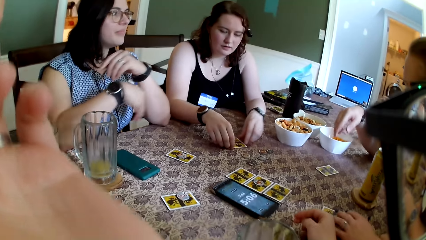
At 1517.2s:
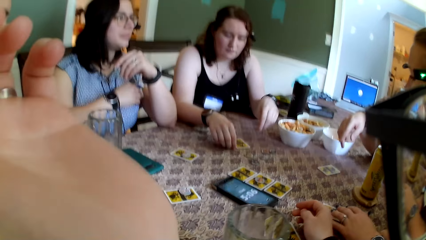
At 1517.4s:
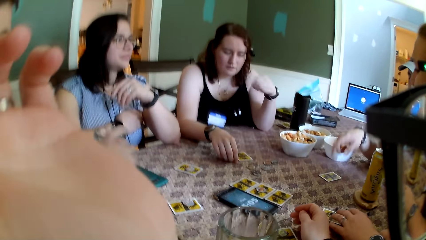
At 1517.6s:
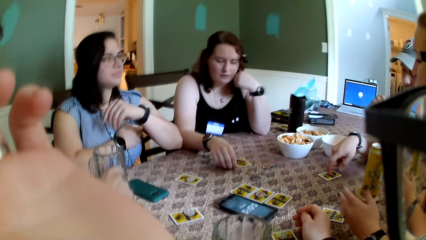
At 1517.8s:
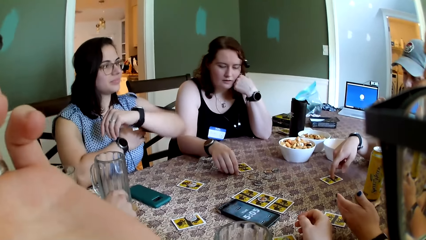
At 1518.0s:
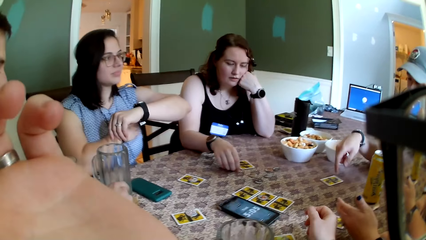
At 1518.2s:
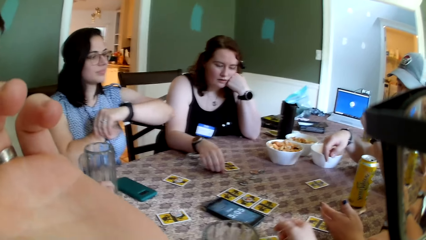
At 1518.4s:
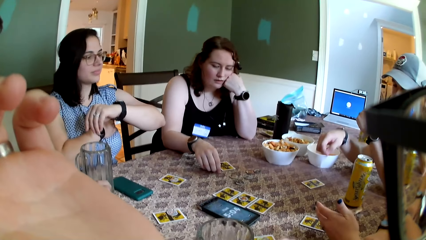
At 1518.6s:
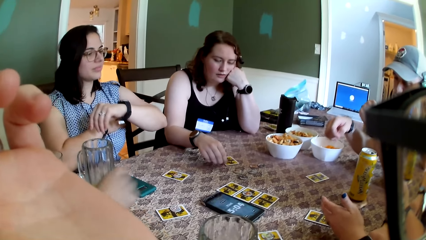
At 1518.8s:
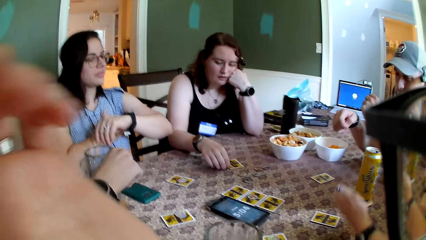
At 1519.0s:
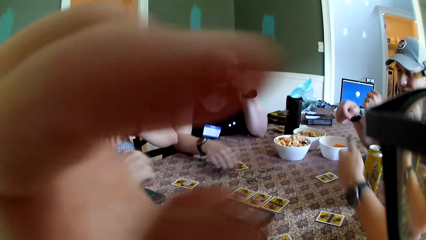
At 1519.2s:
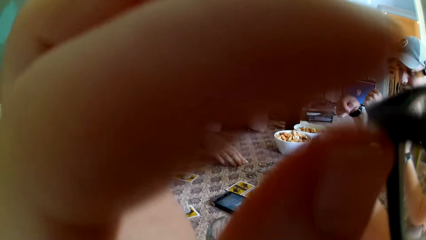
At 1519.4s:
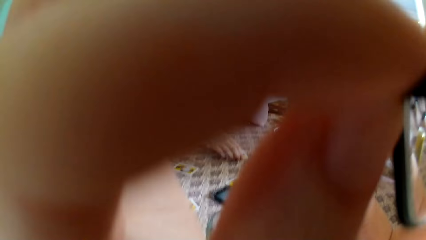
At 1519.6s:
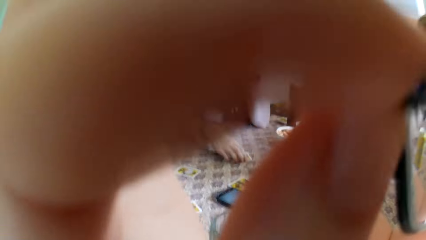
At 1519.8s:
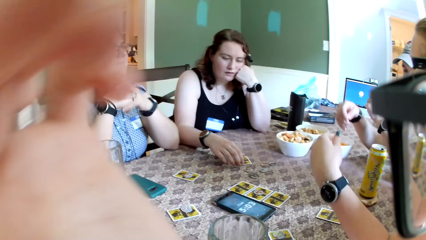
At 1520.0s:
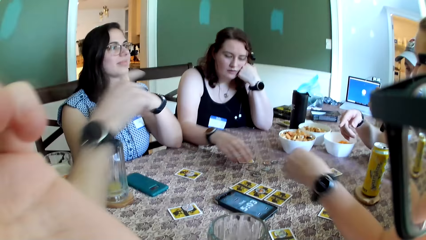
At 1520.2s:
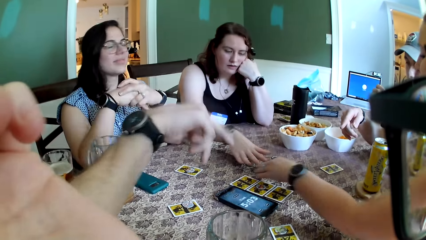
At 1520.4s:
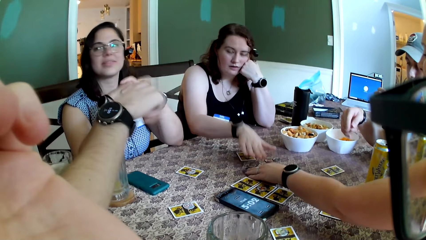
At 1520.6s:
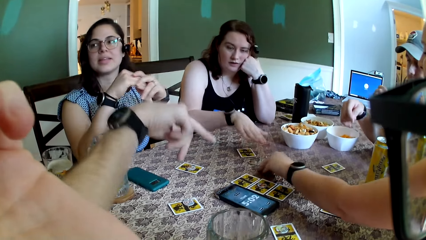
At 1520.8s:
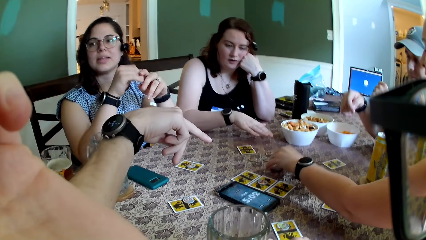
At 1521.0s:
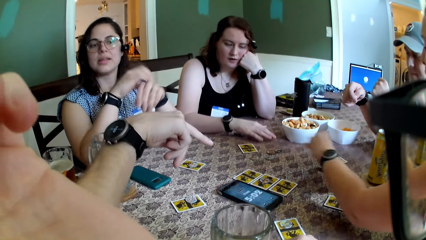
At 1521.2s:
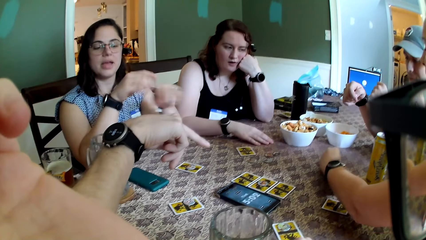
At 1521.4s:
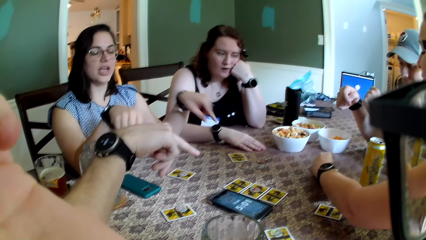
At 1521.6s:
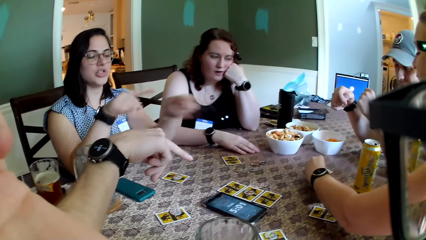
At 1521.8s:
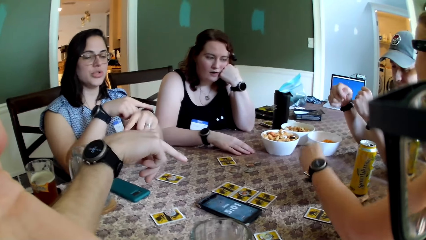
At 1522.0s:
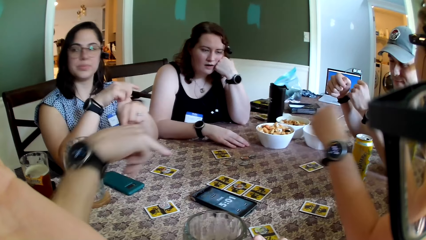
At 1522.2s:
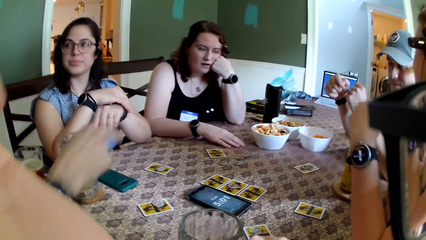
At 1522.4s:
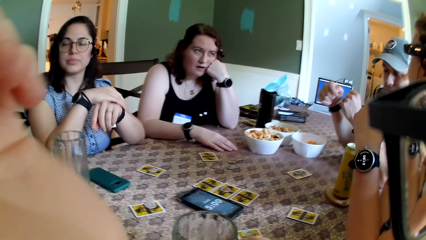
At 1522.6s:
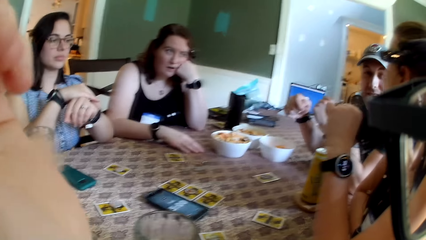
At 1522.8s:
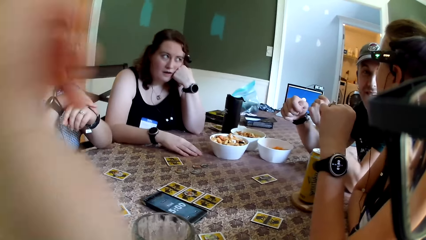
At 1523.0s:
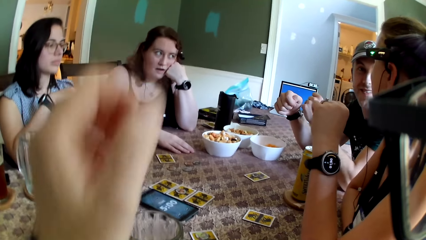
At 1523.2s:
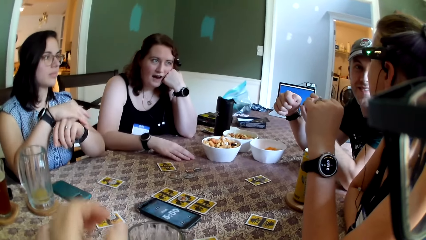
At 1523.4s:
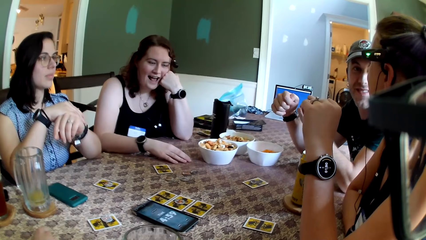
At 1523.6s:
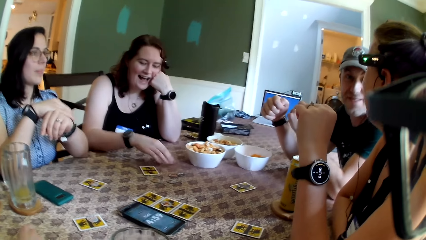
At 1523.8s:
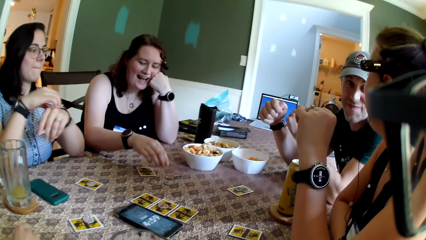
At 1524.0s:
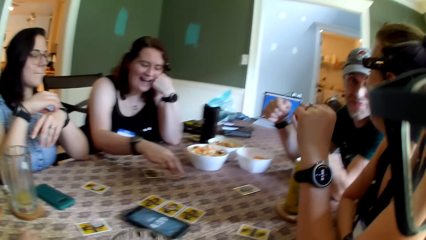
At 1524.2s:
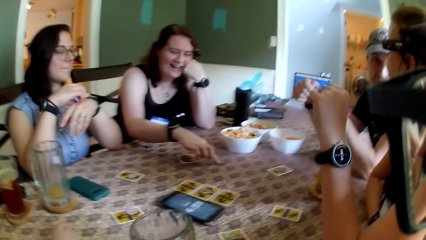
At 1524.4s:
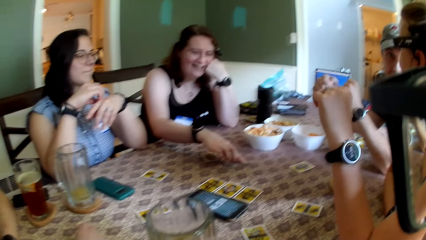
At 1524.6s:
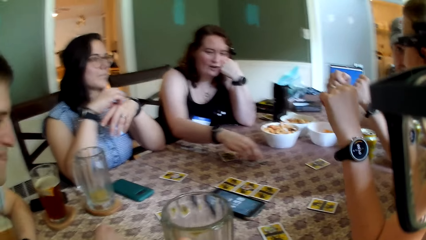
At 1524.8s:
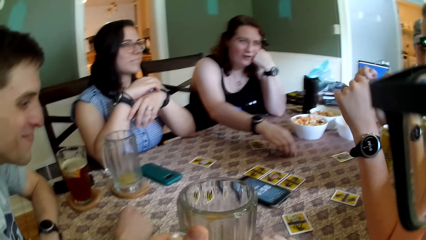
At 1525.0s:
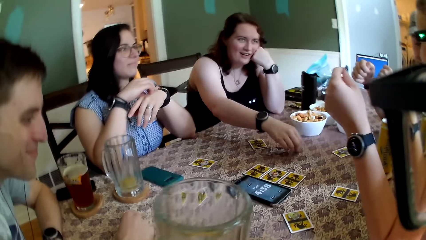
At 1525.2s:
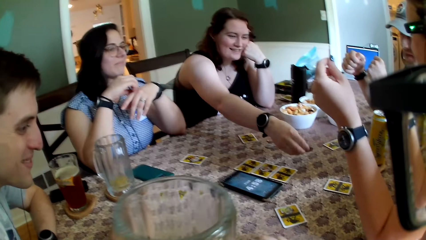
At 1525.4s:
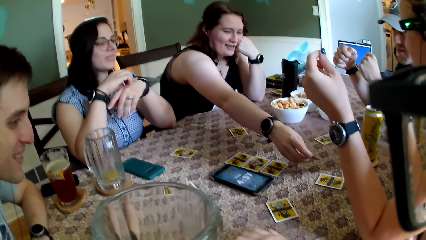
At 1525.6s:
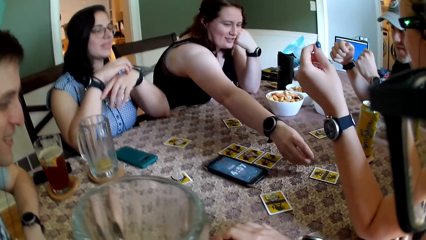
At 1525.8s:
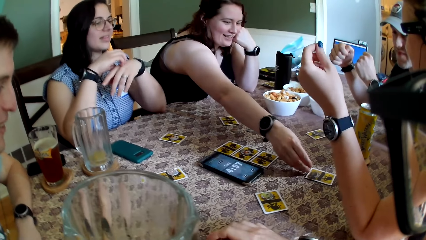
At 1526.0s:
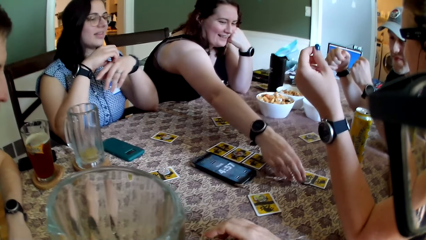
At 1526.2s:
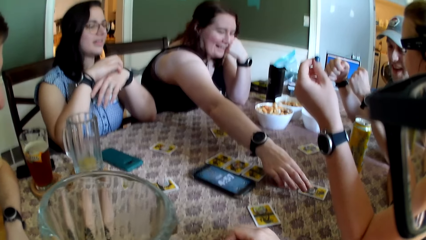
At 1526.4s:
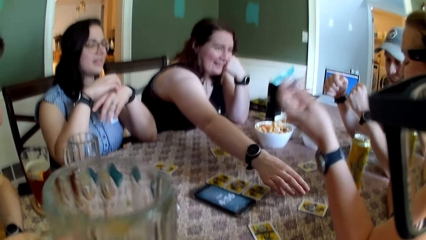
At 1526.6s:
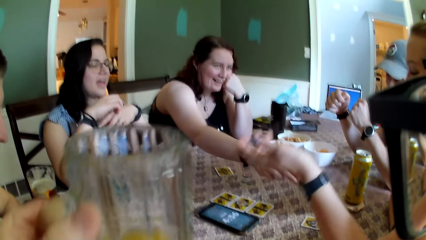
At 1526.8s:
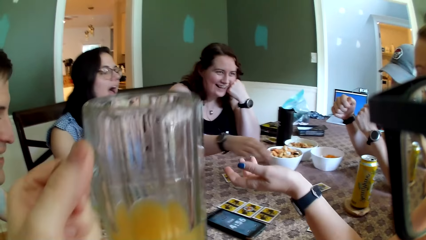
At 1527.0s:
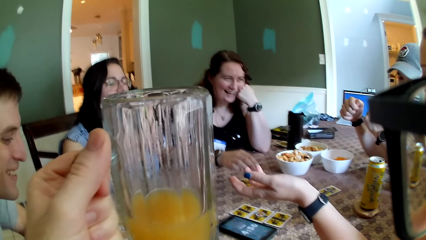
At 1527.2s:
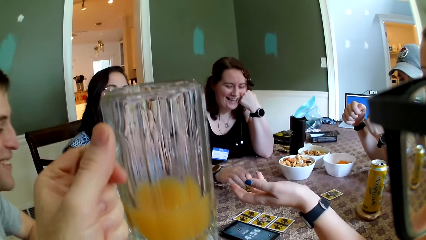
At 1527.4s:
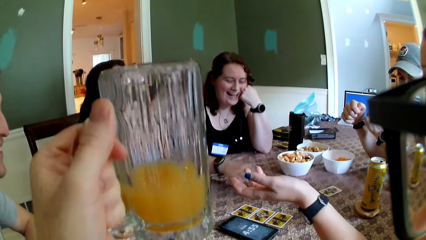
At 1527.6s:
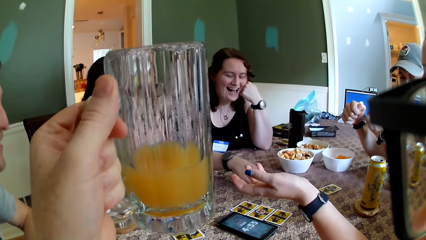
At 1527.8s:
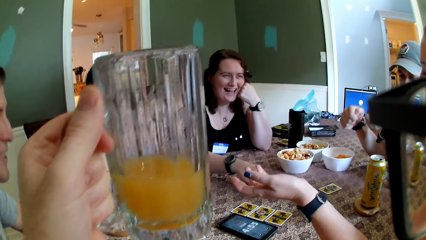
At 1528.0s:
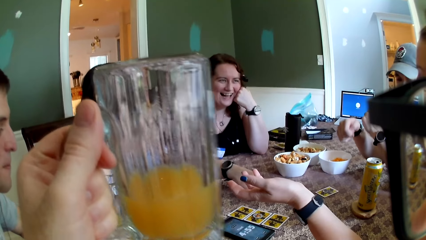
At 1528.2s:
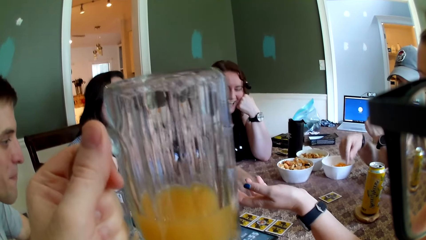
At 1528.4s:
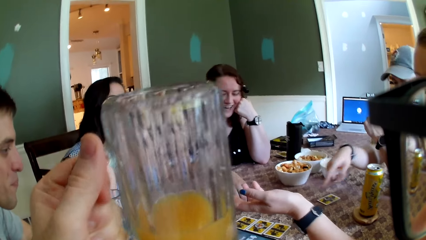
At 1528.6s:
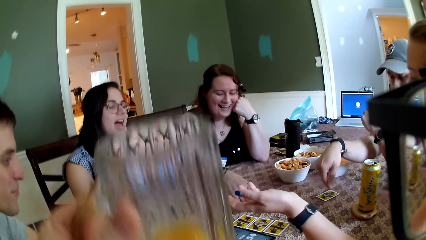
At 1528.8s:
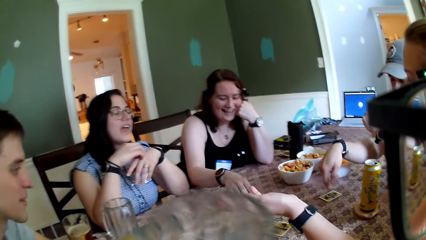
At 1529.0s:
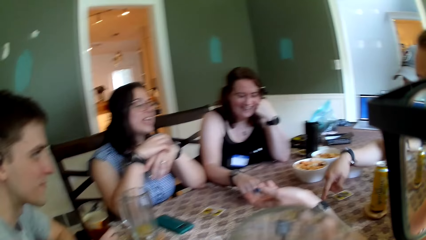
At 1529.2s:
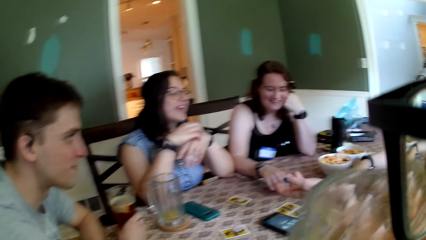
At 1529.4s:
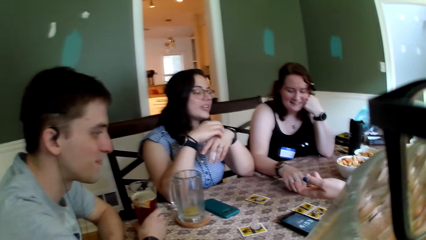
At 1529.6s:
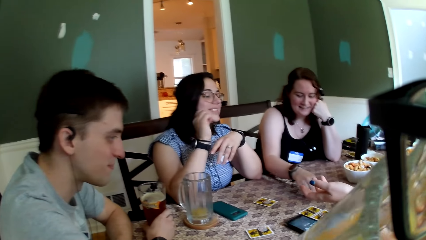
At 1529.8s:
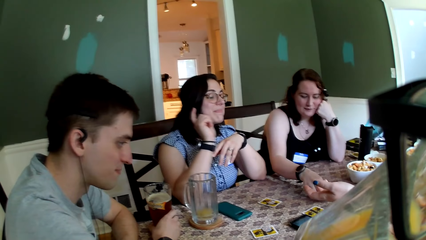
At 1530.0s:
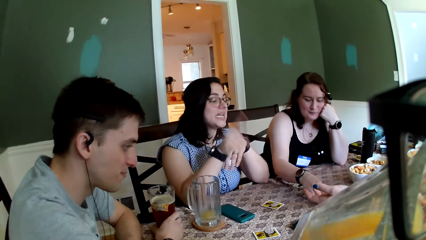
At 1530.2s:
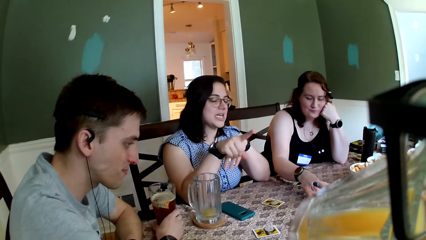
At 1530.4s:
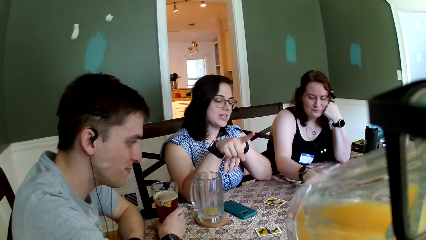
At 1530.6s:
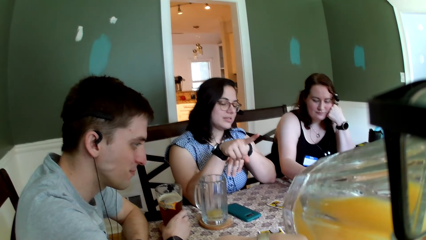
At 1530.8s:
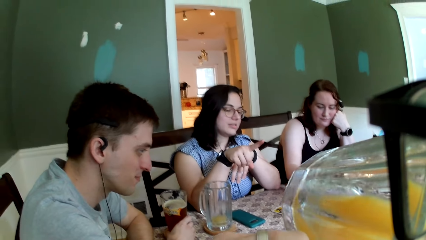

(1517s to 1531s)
A person plays the card. The person touches the face. The camera wearer adjusts his glasses with his left hand. He raises the hand. A woman picks a token from the table with her left hand. A second person communicates with a third person. The woman places the token in her left hand on a card in front of her on the table. The first person laughs with a fourth person. The camera wearer carries his glass cup of juice from its coaster on the table with his left hand. The first person plays the card. Another woman picks a token from the table with her right hand. The other woman places the token in her right hand on a card on the table. The camera wearer raises the drink. The first person laughs with the fourth person. The camera wearer sips from the glass cup of juice in his left hand. The second person interacts with the fourth person.

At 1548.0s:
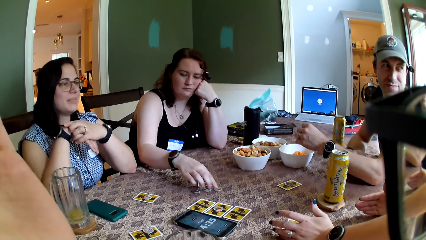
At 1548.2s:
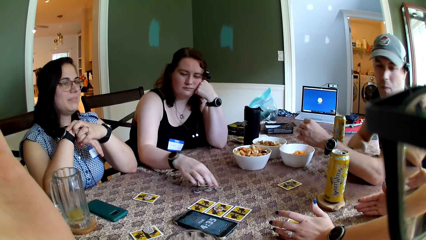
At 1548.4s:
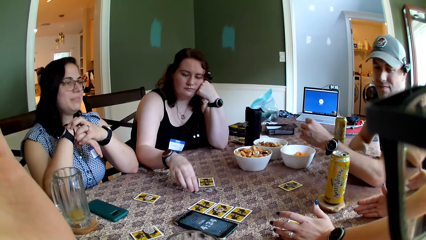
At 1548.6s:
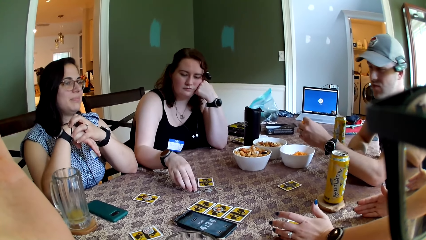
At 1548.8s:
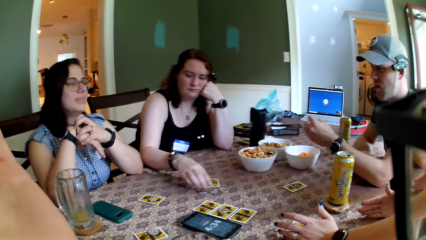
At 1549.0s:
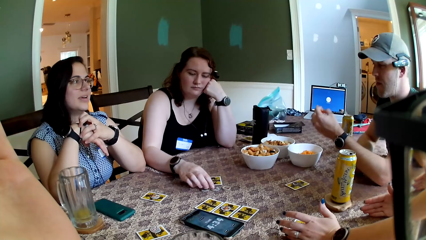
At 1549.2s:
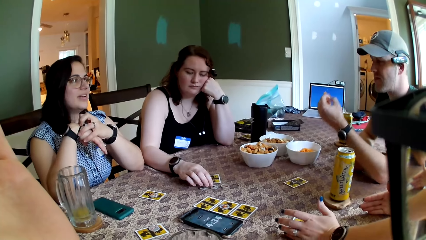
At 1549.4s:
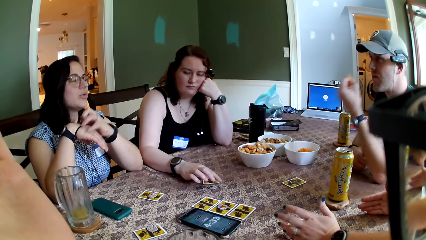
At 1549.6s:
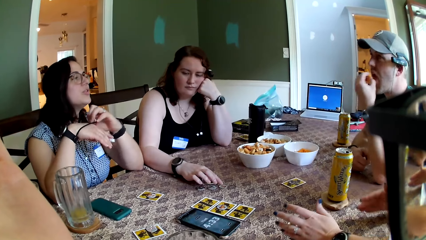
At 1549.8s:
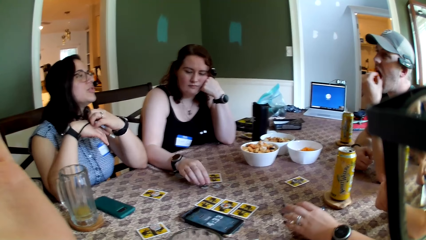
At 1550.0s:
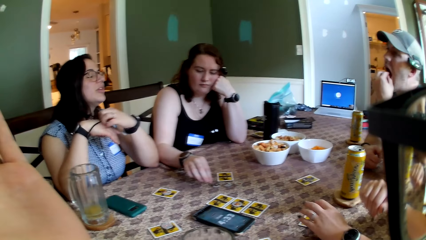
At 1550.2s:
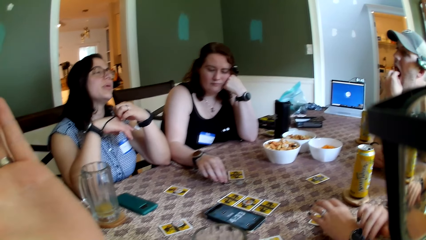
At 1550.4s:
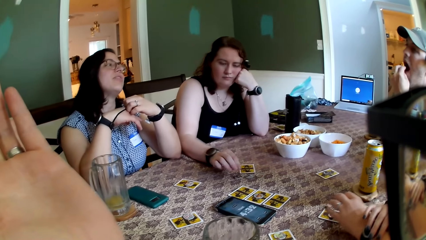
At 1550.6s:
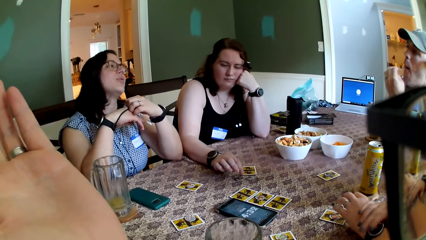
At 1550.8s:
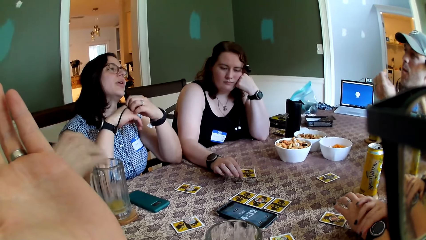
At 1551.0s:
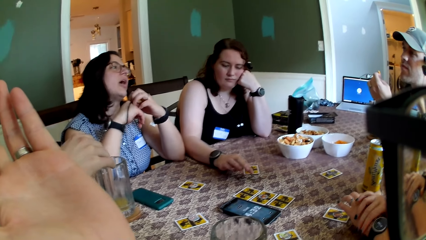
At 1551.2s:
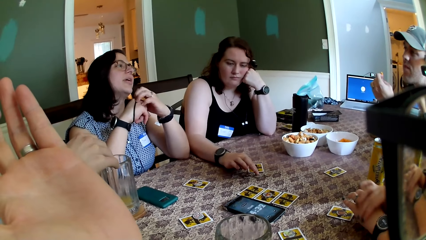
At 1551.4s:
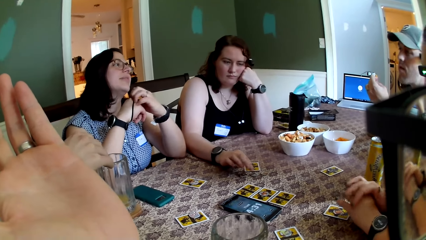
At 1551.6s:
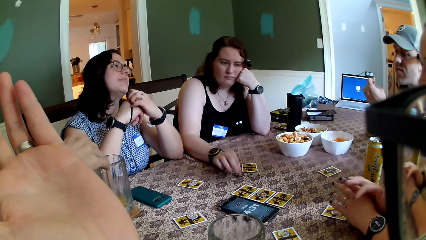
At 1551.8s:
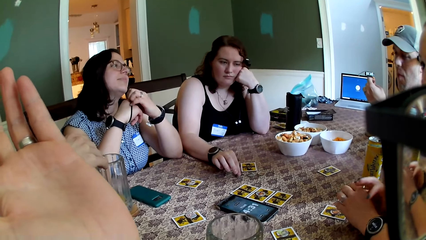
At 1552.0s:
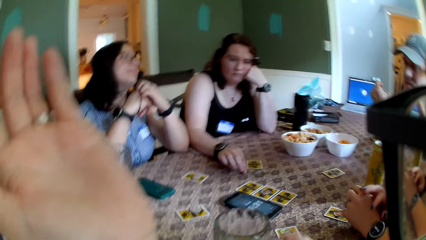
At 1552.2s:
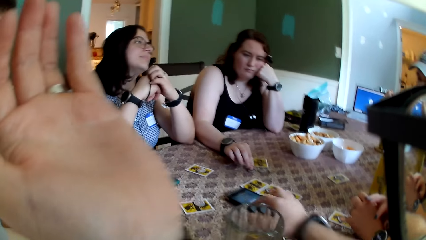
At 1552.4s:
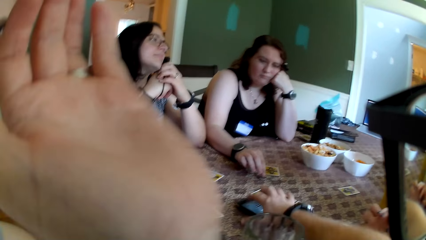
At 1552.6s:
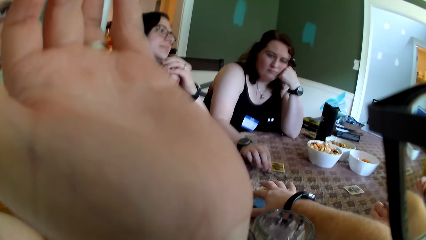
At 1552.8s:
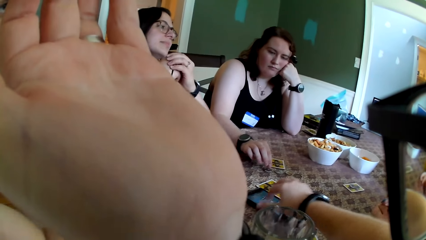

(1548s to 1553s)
A man puts a cheese puff in his left hand in his mouth. A person interacts with another person. The camera wearer operates a phone on the table with his right hand.
